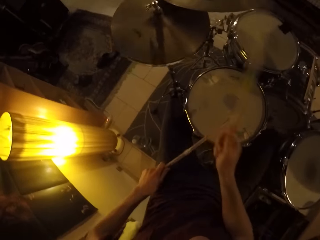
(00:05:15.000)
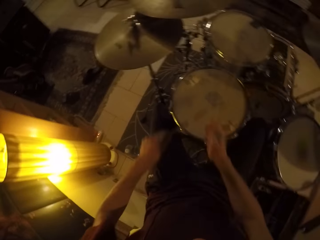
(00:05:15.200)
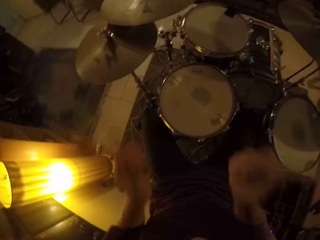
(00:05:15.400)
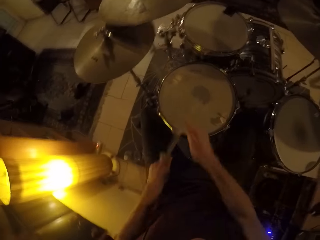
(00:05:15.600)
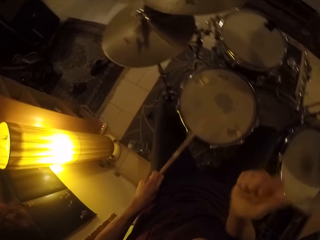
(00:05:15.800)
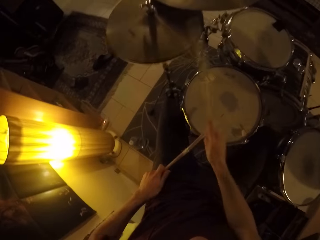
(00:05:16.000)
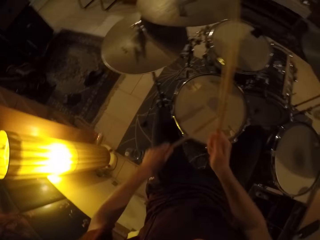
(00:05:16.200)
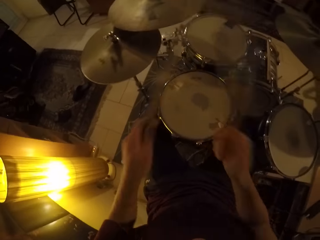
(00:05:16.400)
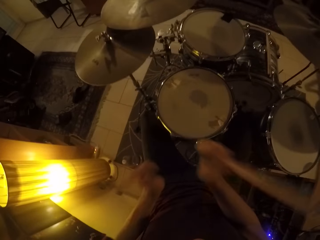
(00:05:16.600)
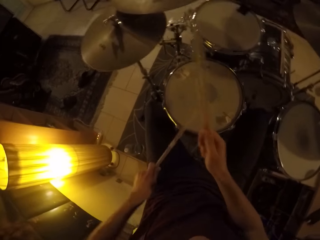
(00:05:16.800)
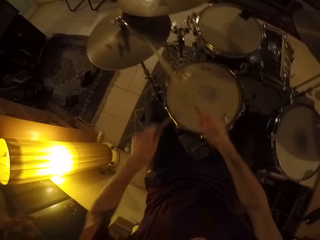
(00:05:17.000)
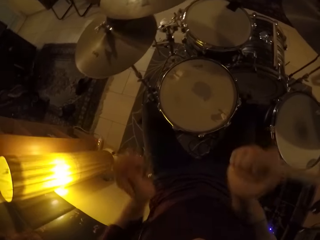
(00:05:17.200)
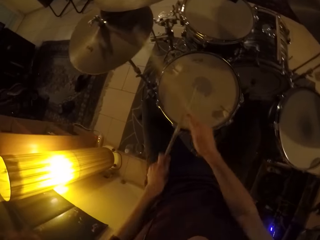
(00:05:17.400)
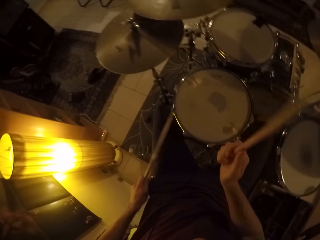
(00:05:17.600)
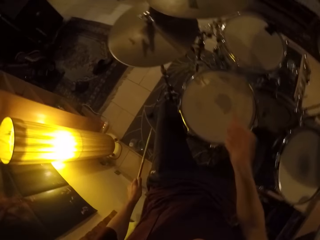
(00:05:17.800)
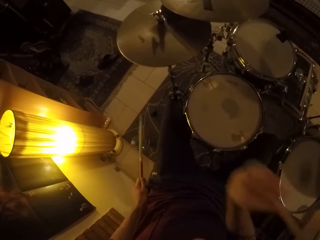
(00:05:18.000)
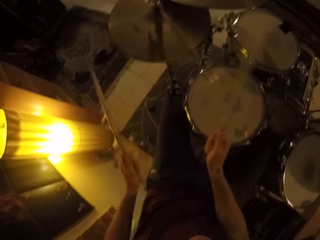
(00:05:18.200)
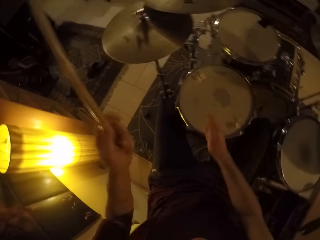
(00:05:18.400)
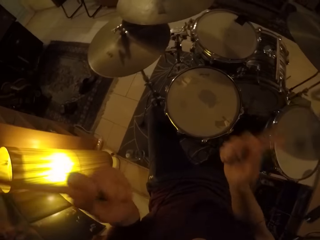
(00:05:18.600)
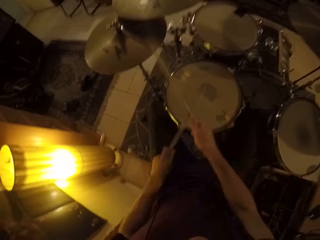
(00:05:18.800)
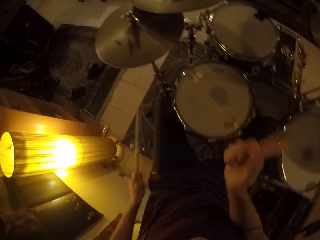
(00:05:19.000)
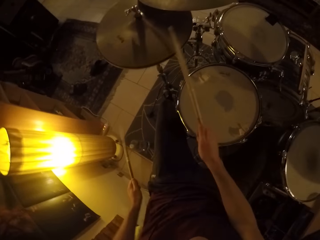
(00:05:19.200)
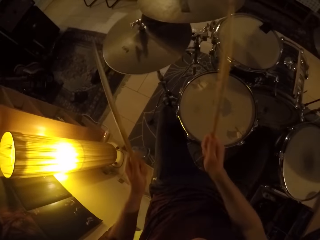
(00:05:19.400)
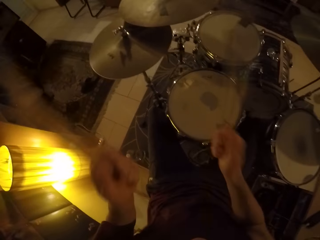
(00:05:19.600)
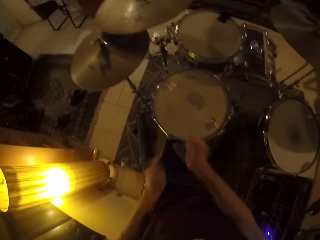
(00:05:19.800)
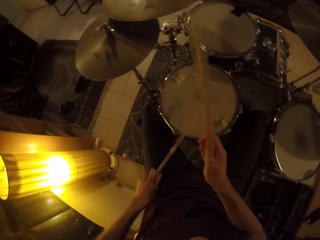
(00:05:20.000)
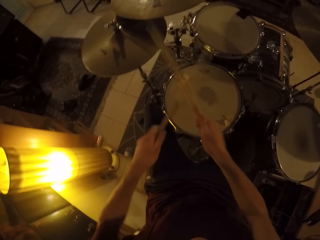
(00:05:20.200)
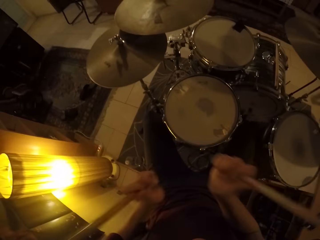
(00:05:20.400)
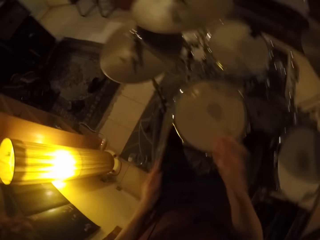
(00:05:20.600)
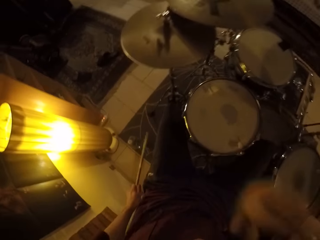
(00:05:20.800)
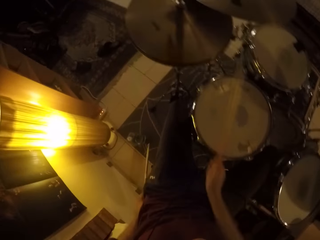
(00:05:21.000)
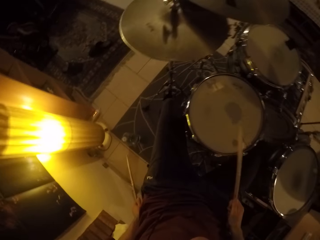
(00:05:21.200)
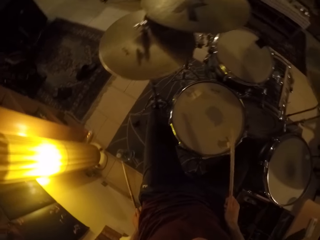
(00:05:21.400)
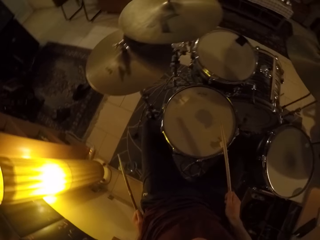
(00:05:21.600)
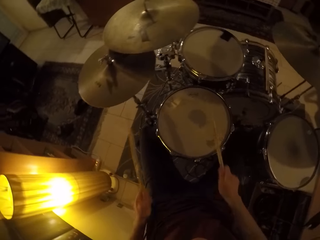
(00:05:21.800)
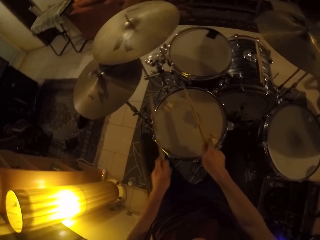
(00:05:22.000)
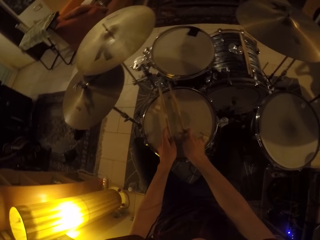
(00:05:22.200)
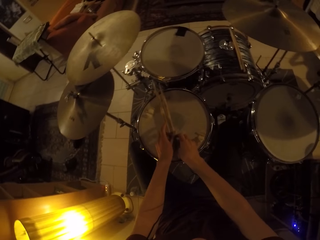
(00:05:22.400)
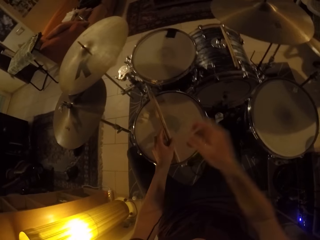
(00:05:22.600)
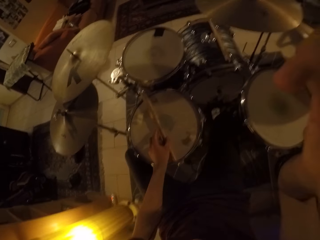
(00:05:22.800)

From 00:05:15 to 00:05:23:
The camera wearer beats the center drum with the drum stick in the left hand. They beat the drum plate with the drum stick in the right hand. They beat the center drum with the drum stick in the left hand. They beat the drum plate with the drum stick in the right hand. They beat the center drum with the drum stick in the left hand. They beat the drum plate with the drum stick in the right hand. They beat the drum plate with the drum stick in the right hand again. They beat the center drum with the drum stick in the left hand. They beat the drum plate with the drum stick in the right hand. They look at the drum at the center. They place the pair of drum sticks on the snare drum of the drum set with both hands.
